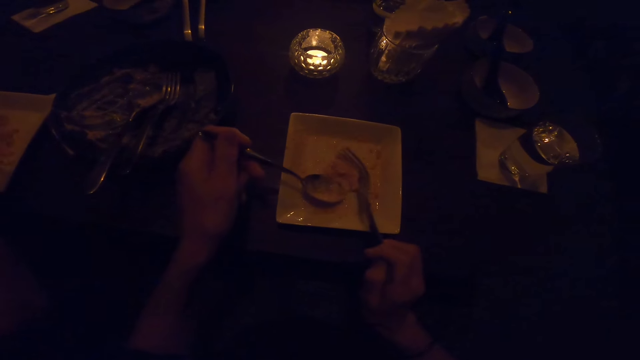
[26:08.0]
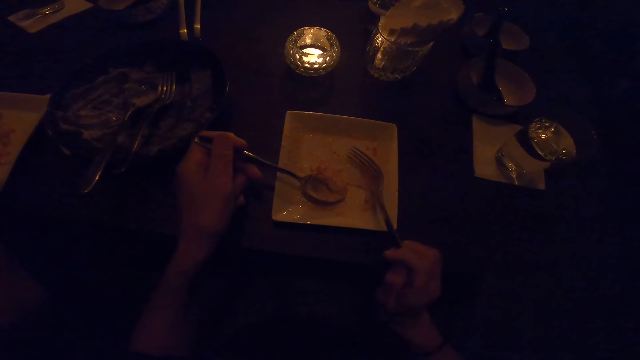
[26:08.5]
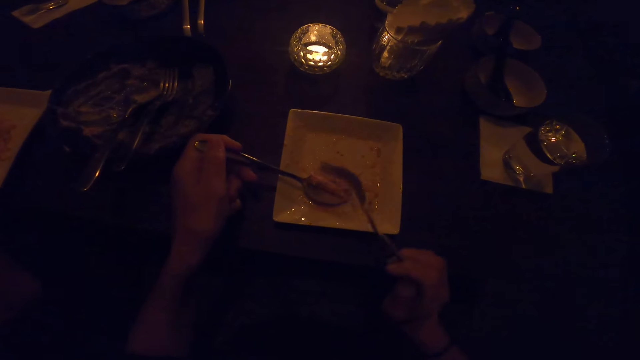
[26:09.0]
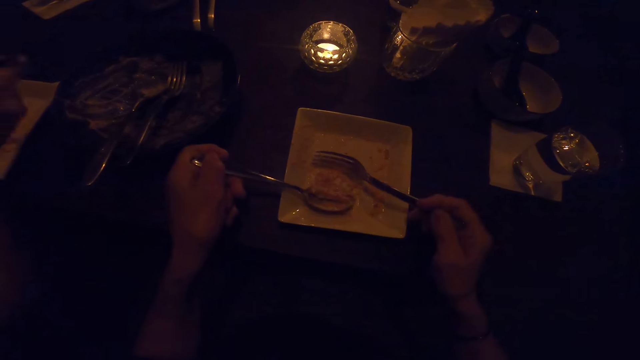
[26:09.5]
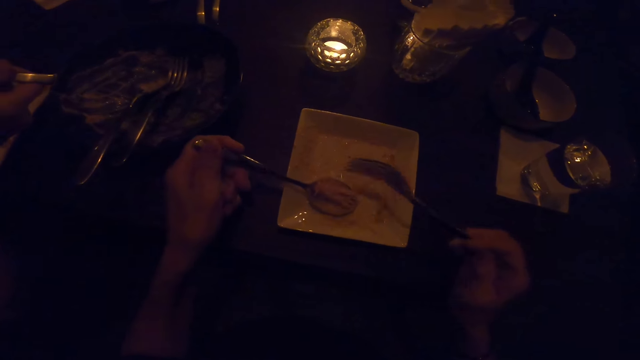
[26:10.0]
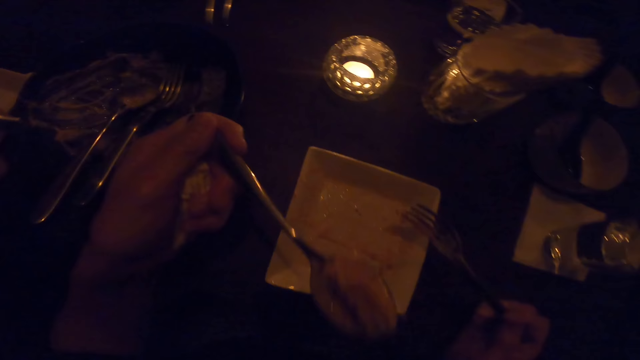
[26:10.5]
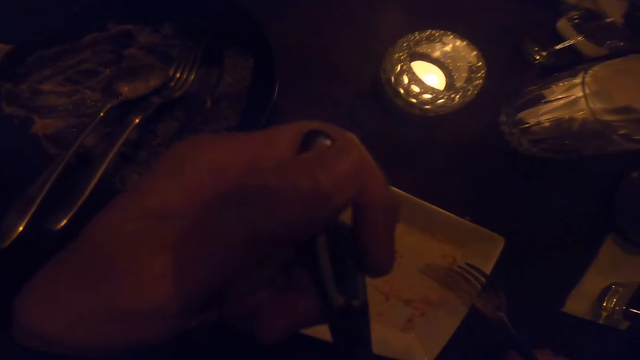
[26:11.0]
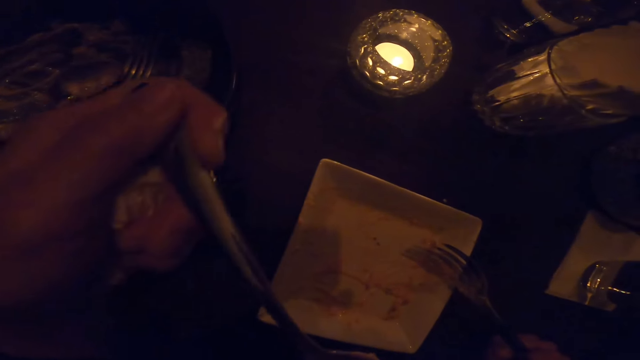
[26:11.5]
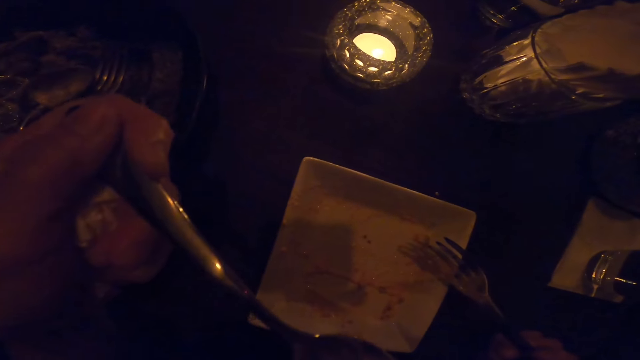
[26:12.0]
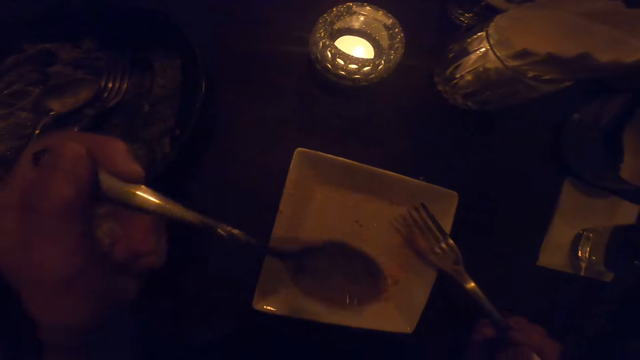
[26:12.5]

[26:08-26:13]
The camera wearer packs the food on the plate on the table with the fork in his right hand to the spoon in his left hand. He eats from the plate on the table with the spoon in his left hand.

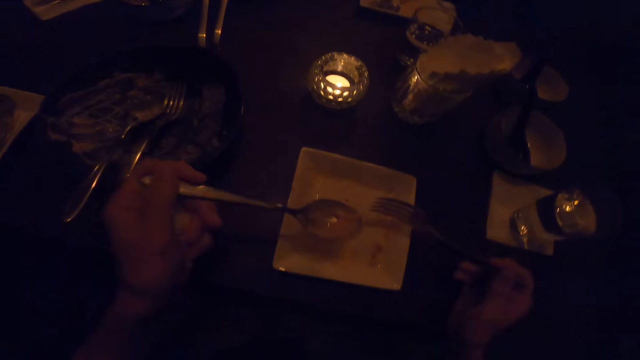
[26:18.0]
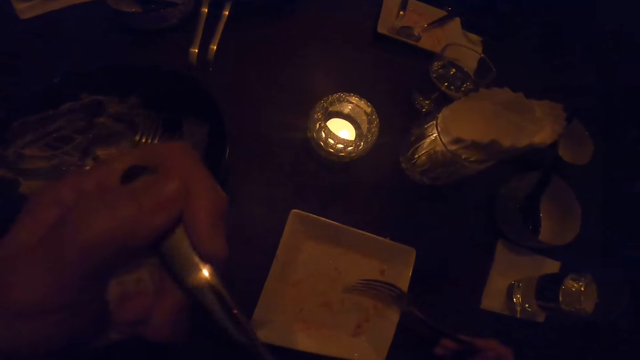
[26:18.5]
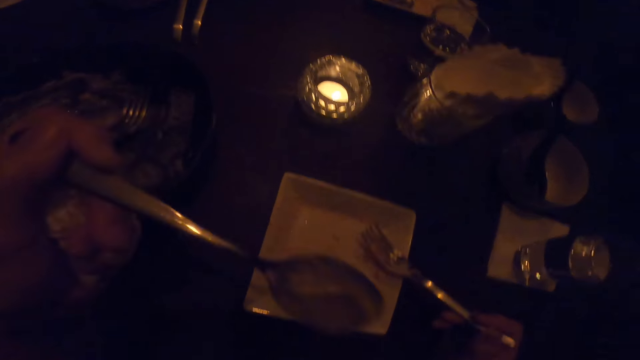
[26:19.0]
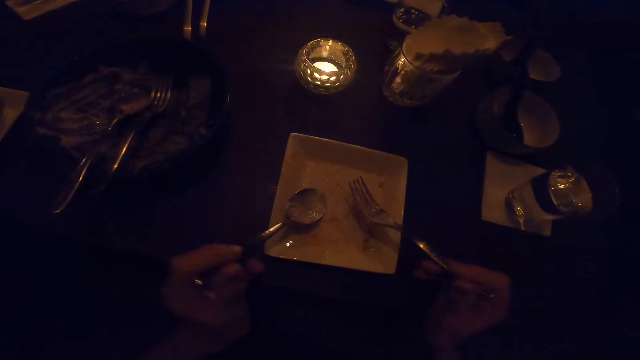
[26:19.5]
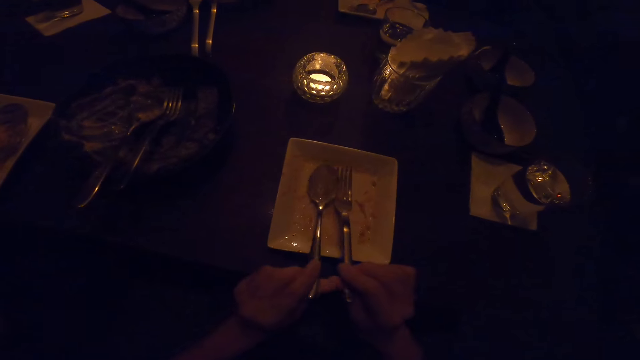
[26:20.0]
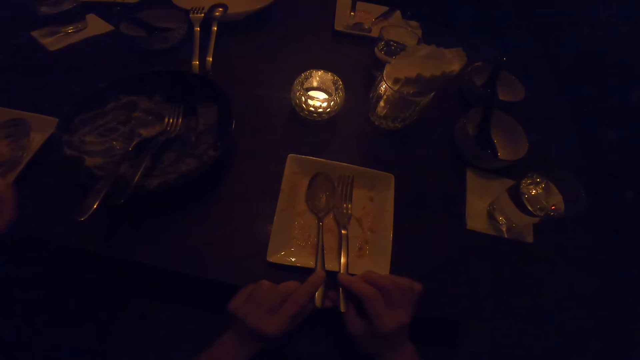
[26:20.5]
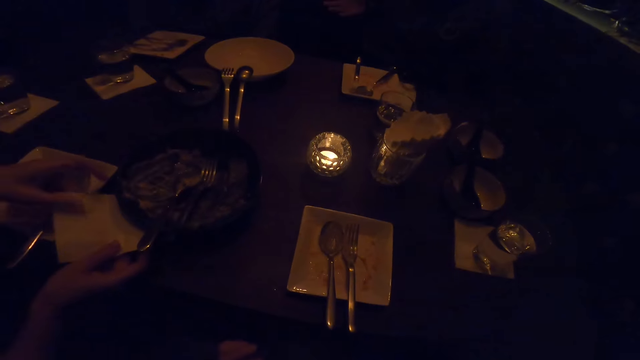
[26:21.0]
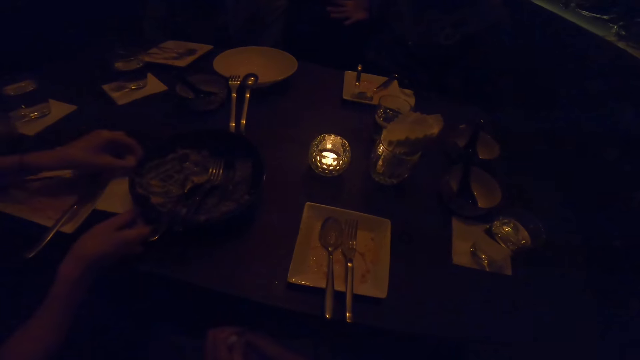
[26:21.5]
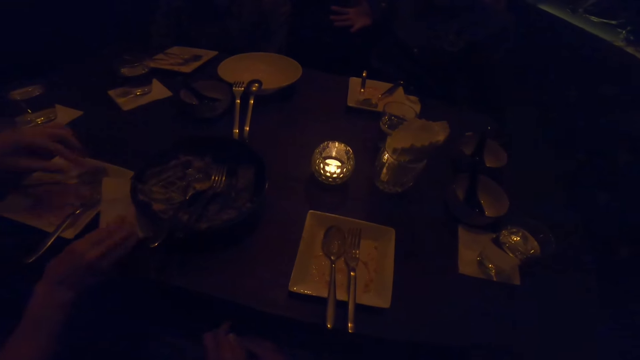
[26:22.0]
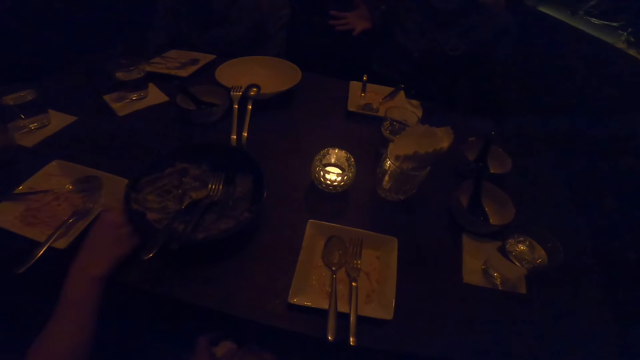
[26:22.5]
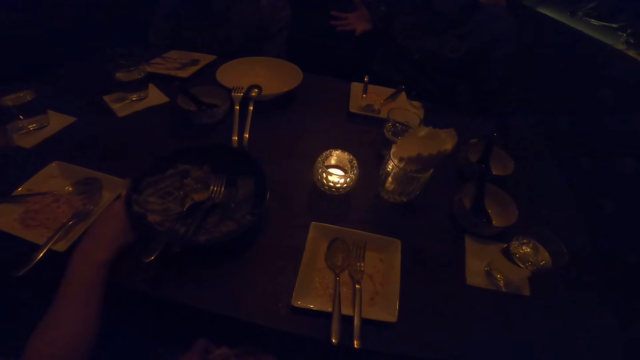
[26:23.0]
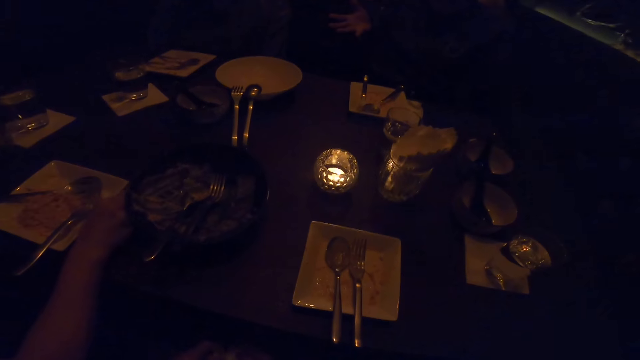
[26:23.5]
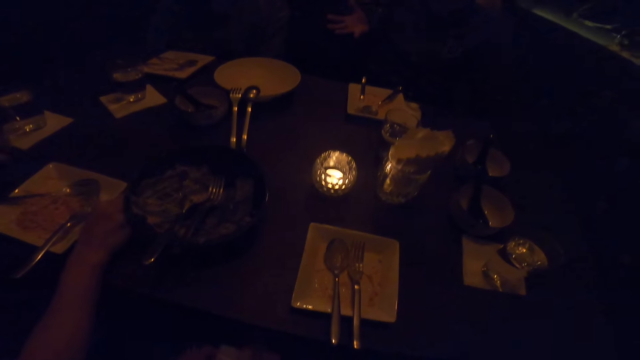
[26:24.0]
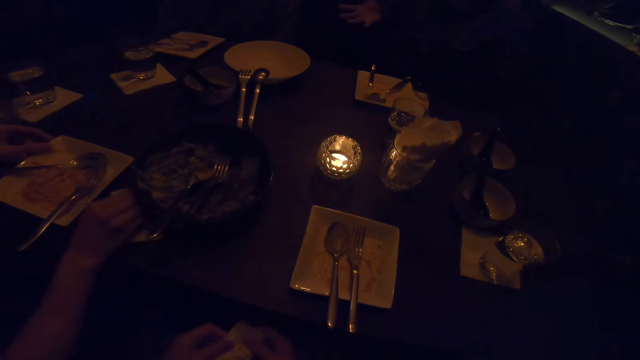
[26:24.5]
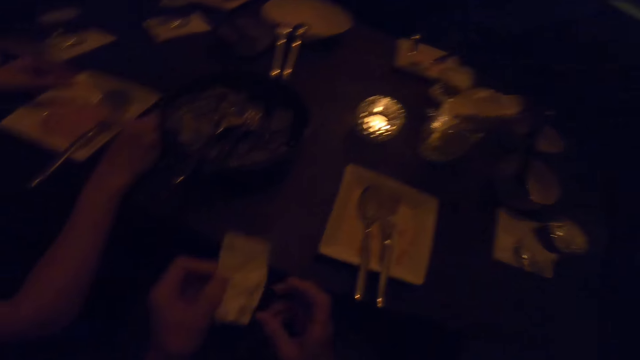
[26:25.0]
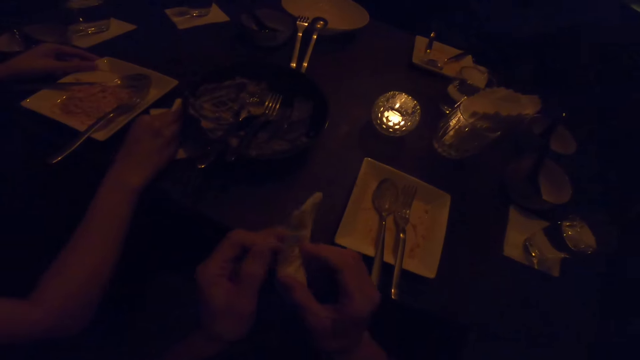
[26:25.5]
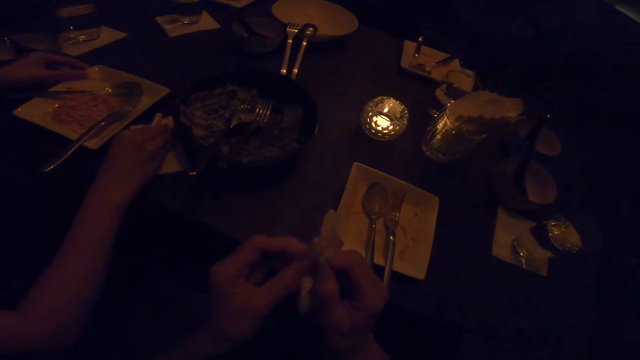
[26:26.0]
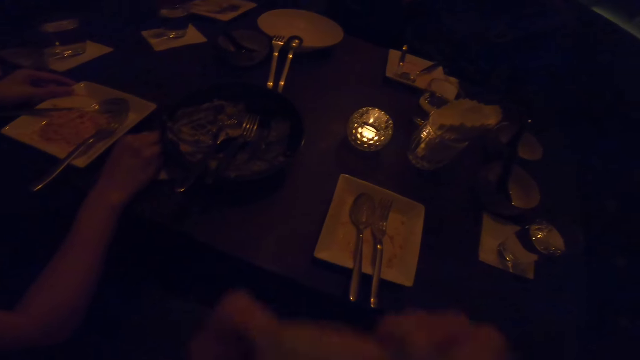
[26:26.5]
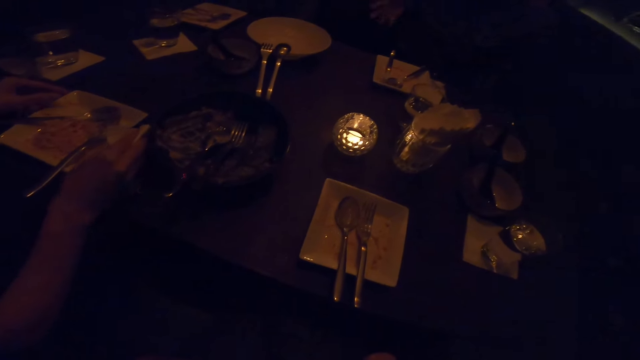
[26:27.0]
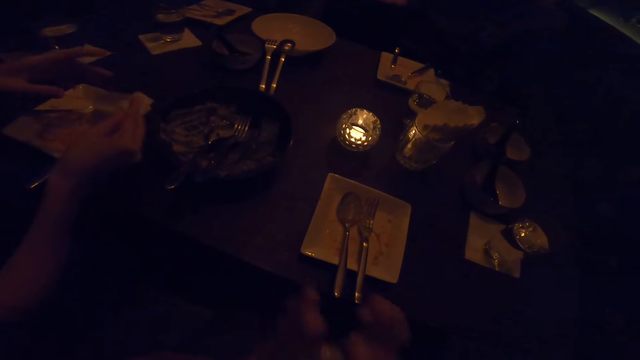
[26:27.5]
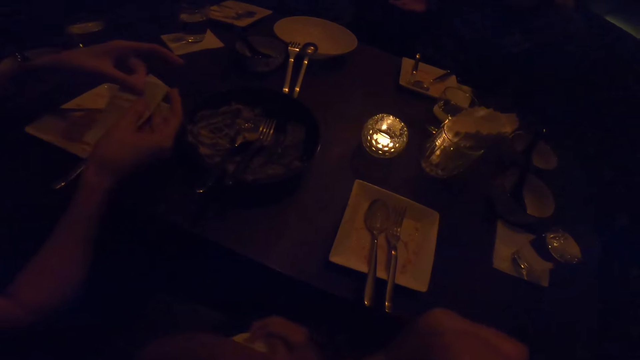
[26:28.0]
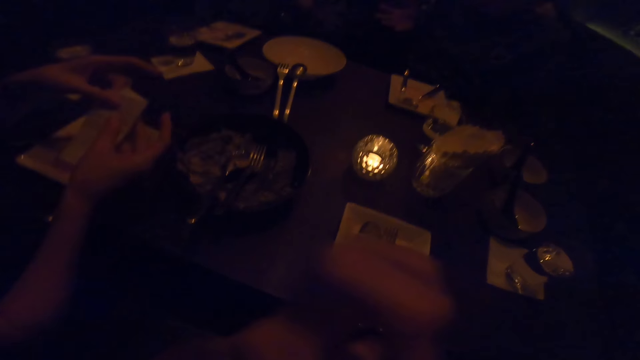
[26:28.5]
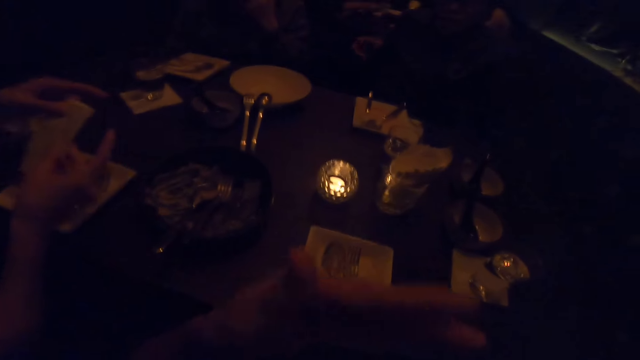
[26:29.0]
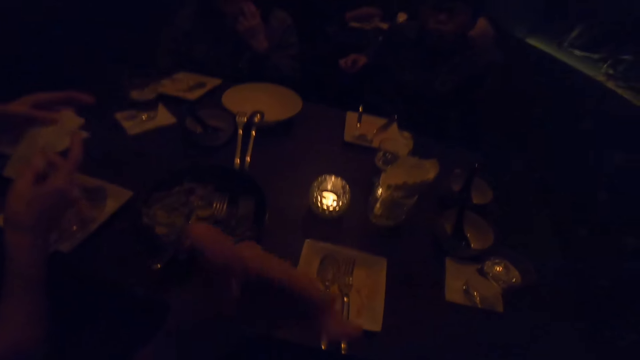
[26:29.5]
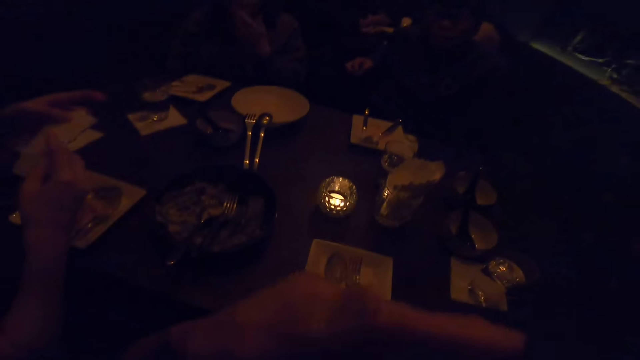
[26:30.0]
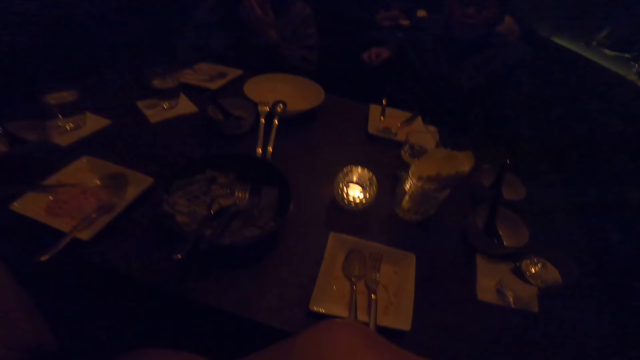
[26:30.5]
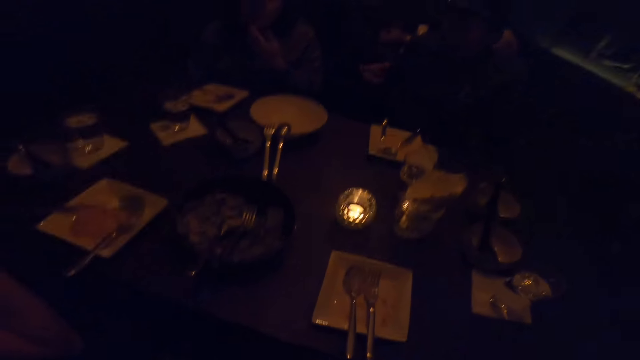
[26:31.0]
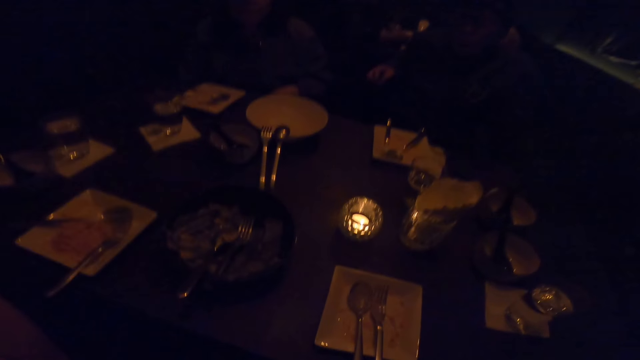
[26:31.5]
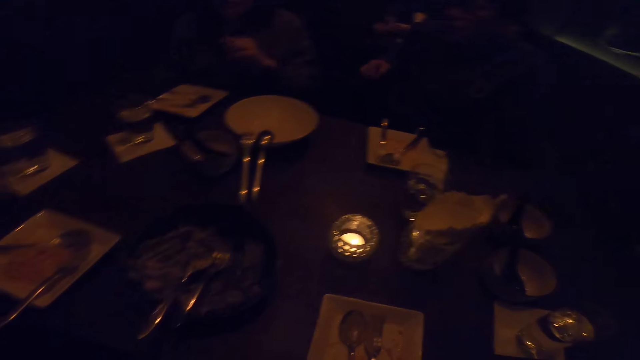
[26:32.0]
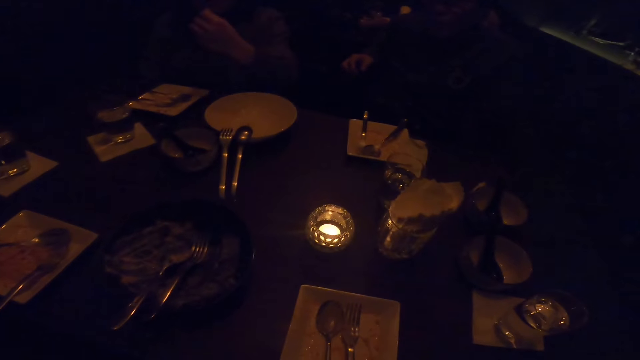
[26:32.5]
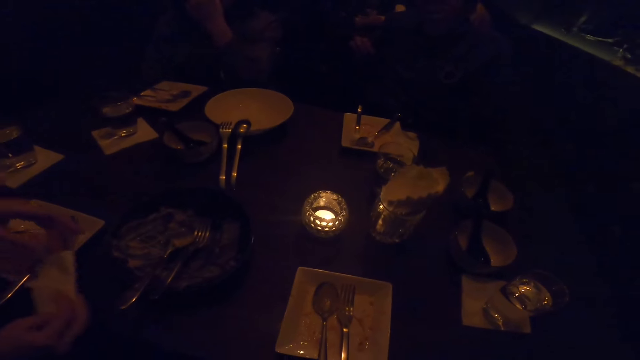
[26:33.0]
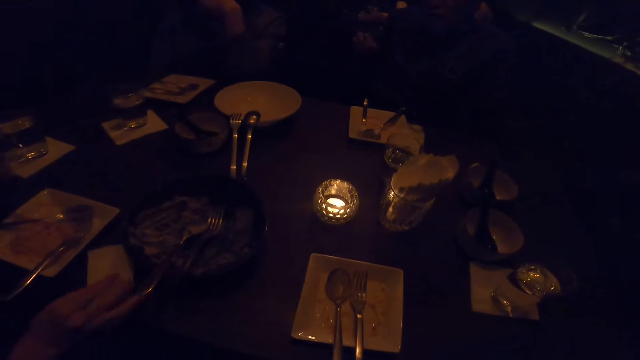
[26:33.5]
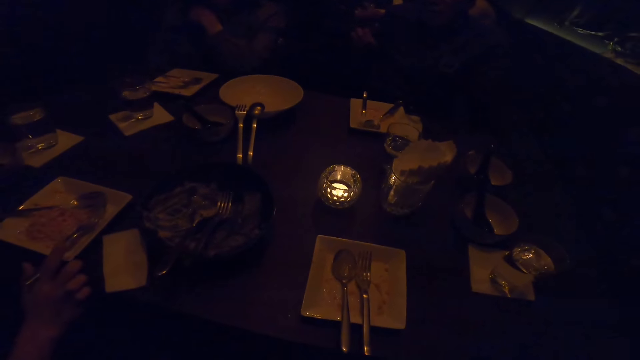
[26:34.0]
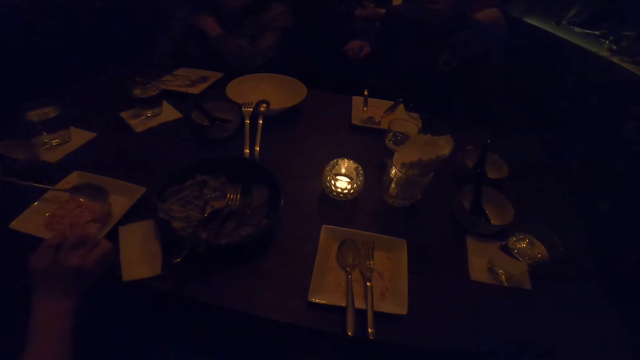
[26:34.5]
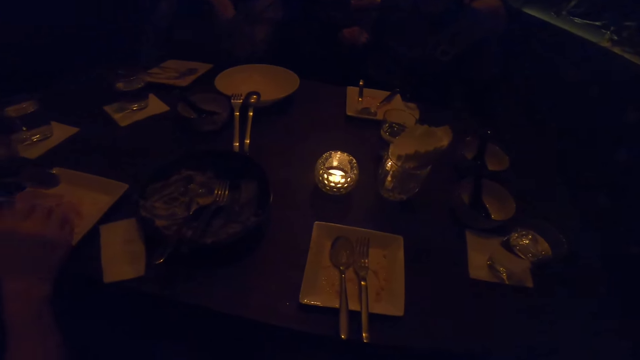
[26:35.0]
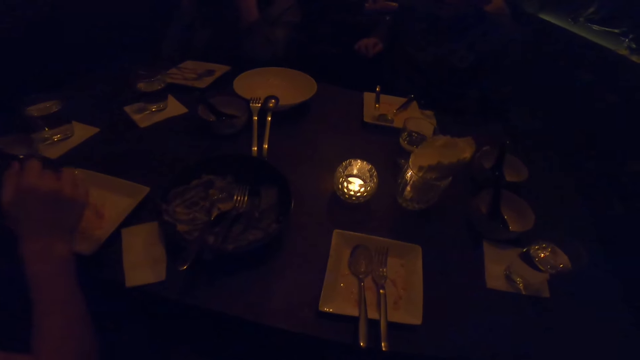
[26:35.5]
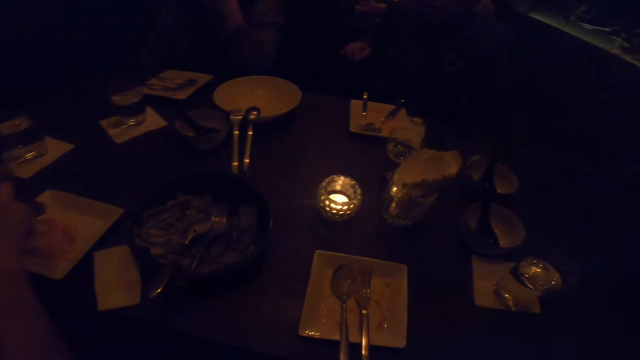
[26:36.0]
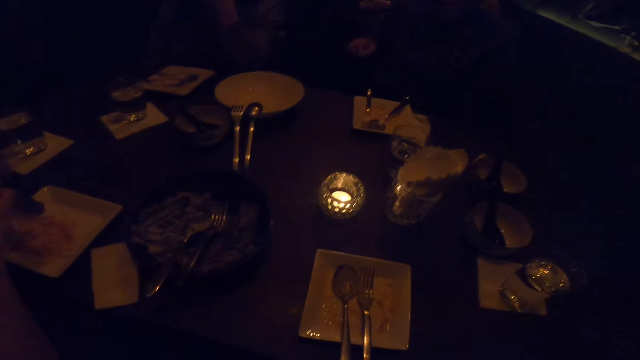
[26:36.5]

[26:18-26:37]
The camera wearer eats from the plate on the table with the spoon in his left hand. He stops eating from the plate on the table. He puts the fork and spoon in the plate. He holds a serviette with both hands. He cleans the mouth with the serviette in both hands. He talks to a man.
